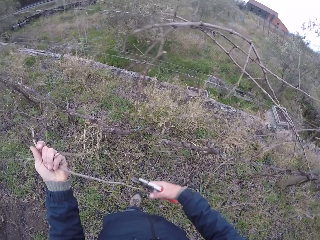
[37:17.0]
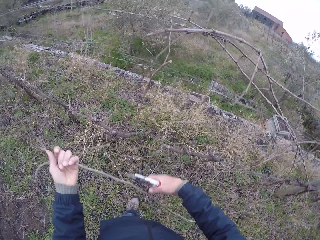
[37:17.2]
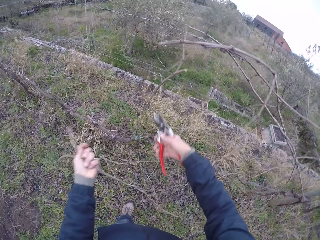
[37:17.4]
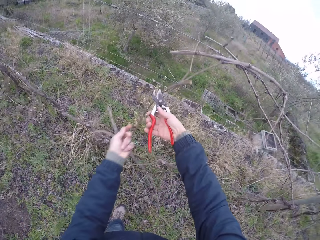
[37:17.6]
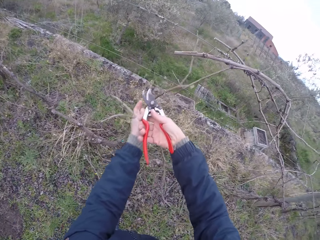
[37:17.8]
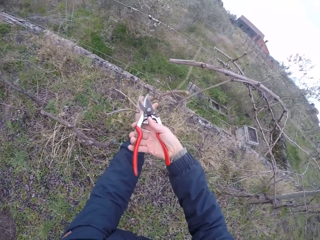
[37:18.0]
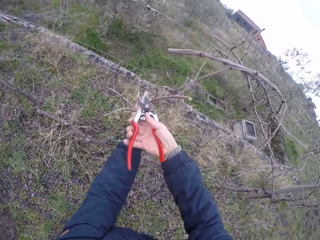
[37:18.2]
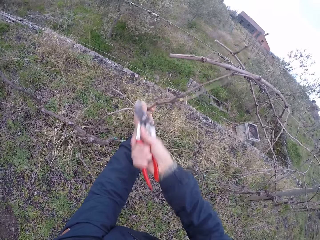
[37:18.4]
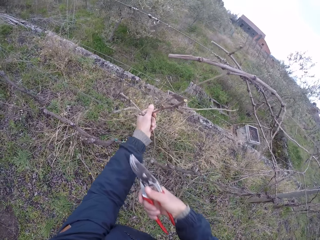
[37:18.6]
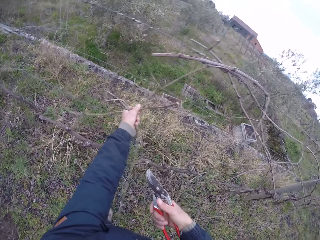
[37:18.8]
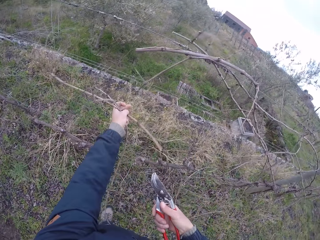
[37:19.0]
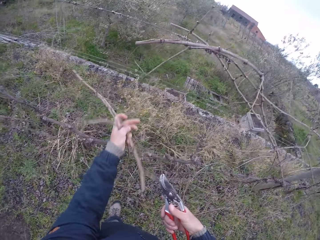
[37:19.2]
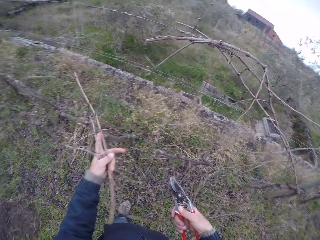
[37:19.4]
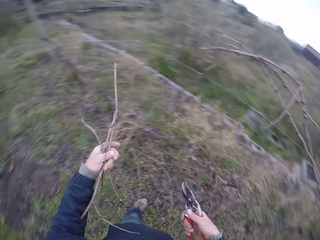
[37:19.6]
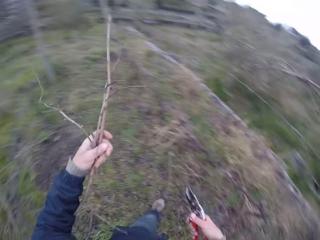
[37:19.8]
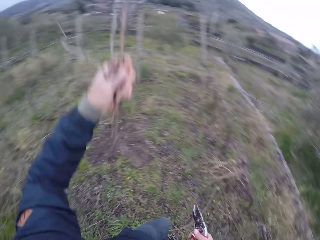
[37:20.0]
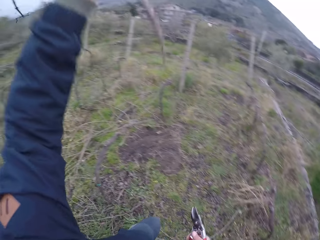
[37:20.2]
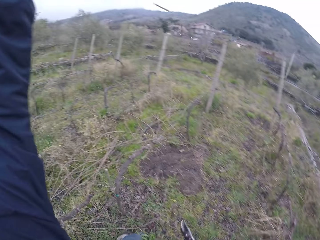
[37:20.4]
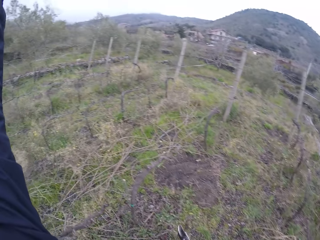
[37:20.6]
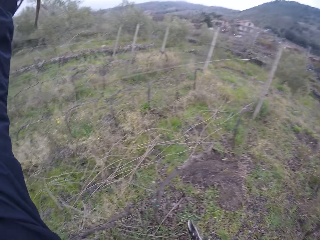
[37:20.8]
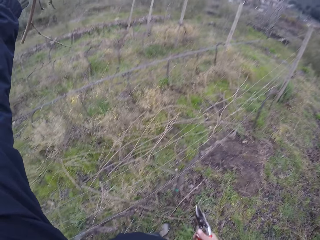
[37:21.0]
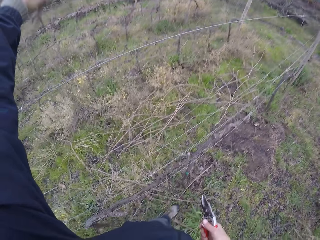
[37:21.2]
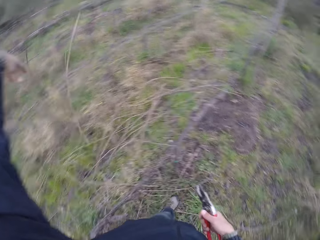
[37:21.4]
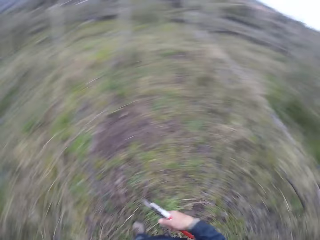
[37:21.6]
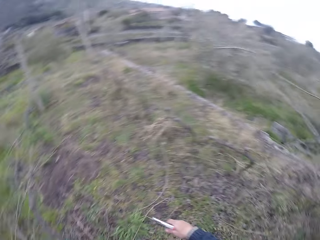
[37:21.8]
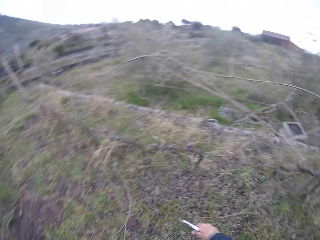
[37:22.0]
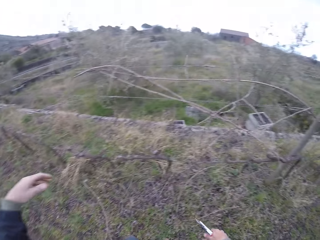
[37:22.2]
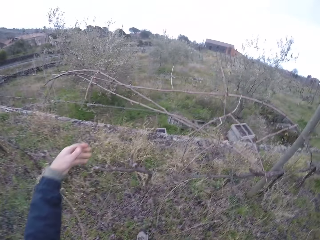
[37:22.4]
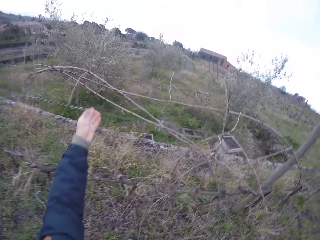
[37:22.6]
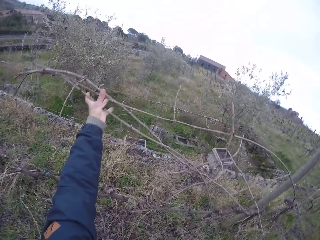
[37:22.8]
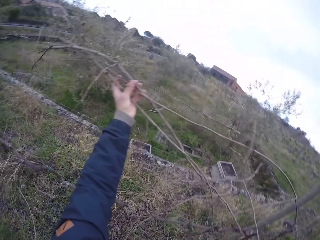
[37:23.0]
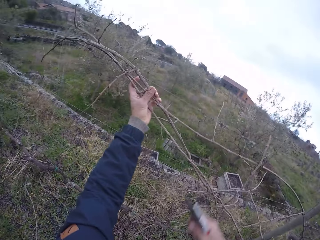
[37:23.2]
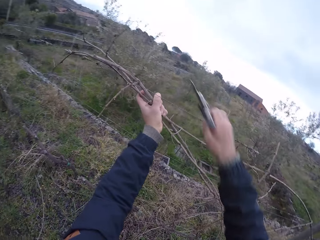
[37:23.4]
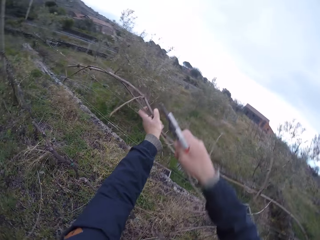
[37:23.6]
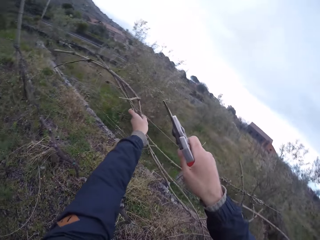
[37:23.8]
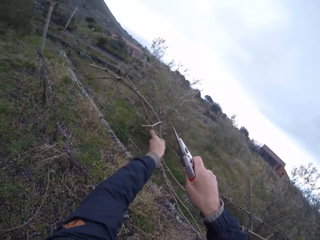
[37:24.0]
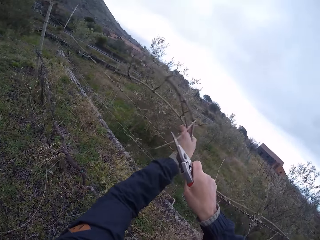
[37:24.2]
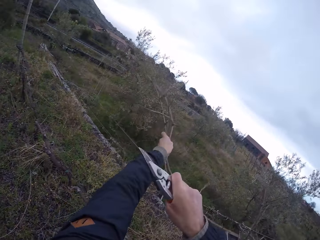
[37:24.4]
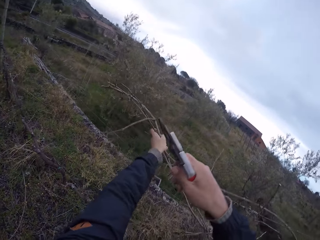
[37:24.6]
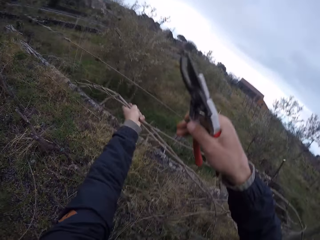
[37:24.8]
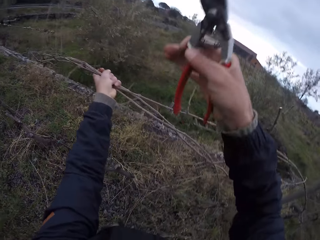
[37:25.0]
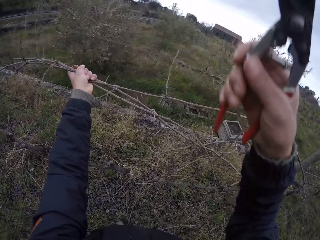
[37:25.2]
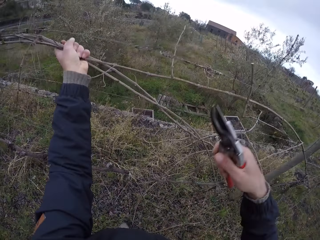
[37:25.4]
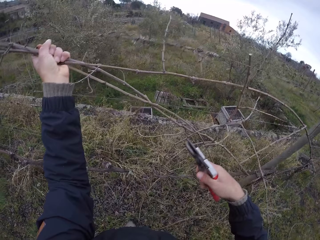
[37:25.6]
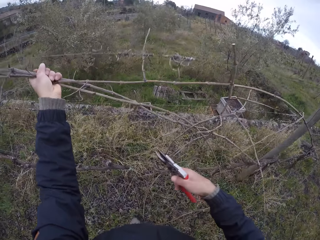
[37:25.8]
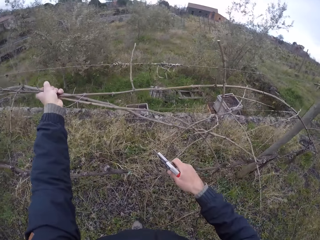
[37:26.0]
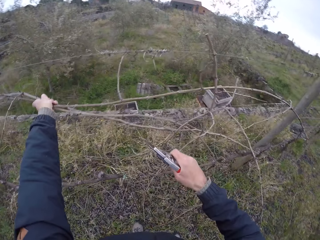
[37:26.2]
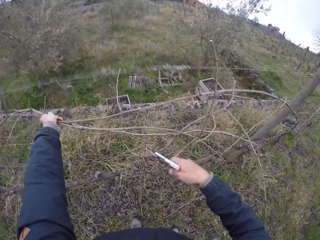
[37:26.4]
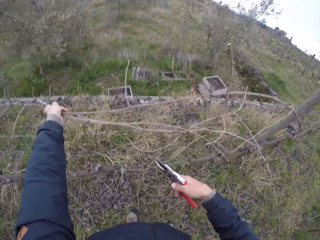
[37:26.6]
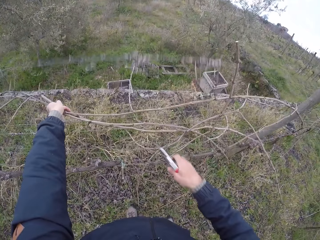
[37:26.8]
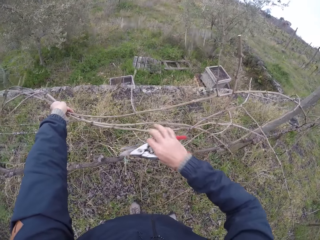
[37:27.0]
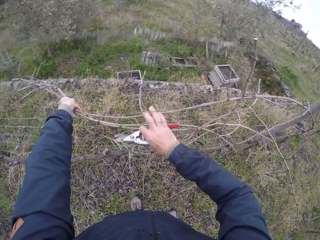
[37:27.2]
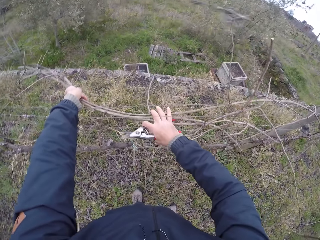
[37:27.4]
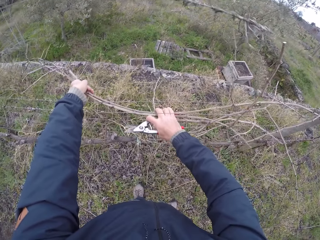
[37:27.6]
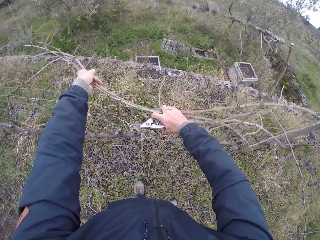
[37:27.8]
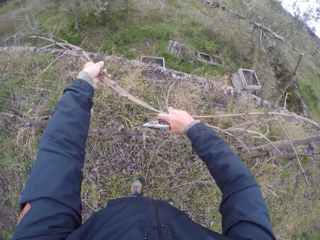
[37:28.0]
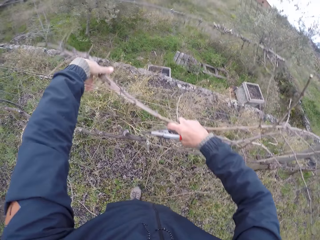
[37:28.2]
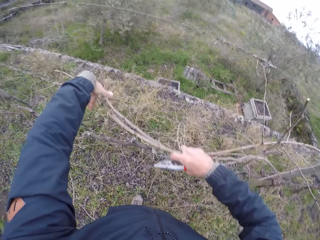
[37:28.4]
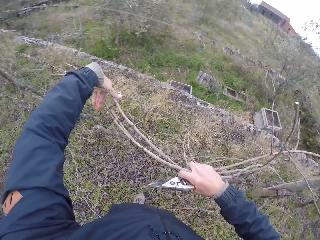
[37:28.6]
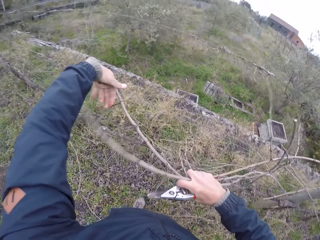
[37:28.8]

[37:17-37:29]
The camera wearer touches a dry stem in his left hand with his right hand. He holds a dry stem on the barbed wire fence with his left hand. He cuts the dry stems in his left hand with a pruner or scissors in his right hand. He throws the dry stem over the barbed wire fence with his left hand. He drags some dry stems from the barbed wire fence with his left hand. He pulls a barbed wire on the barbed wire fence with his right hand. He cuts branches with the scissors. He drags the dry stems with his left hand.

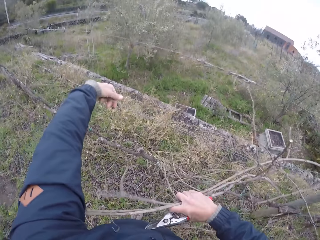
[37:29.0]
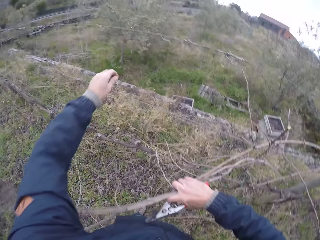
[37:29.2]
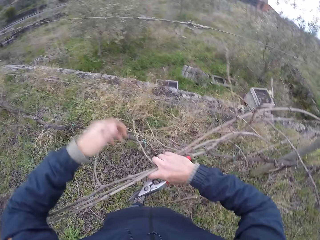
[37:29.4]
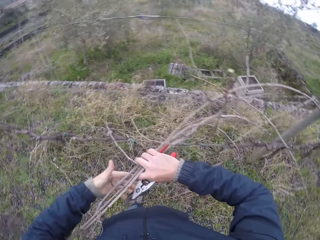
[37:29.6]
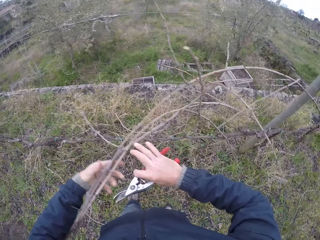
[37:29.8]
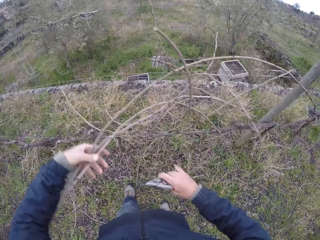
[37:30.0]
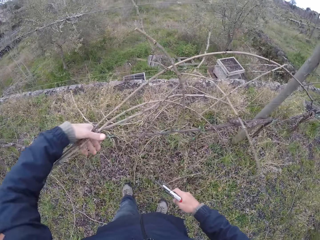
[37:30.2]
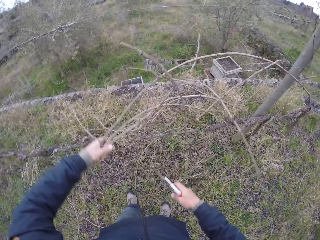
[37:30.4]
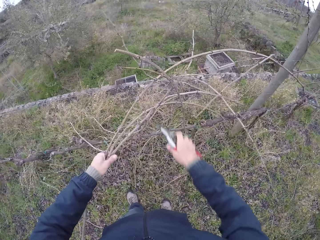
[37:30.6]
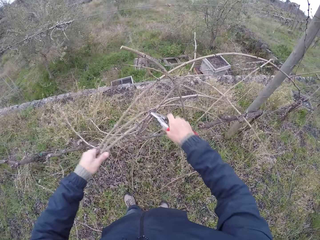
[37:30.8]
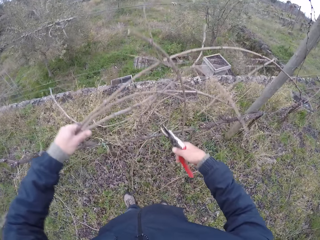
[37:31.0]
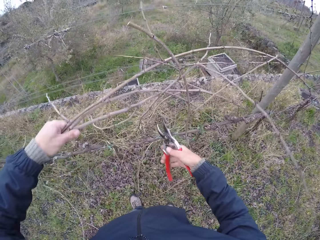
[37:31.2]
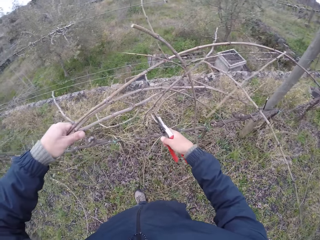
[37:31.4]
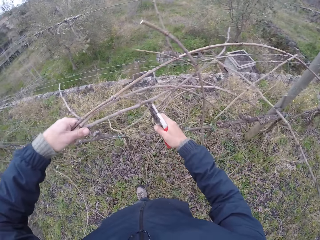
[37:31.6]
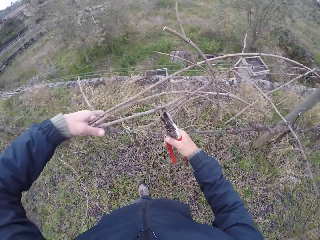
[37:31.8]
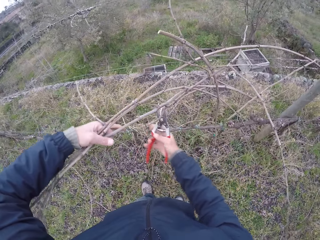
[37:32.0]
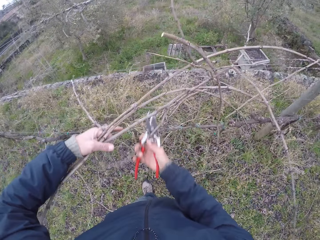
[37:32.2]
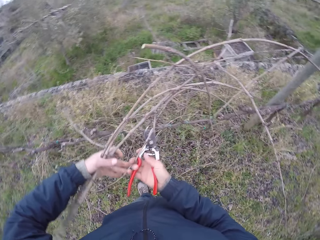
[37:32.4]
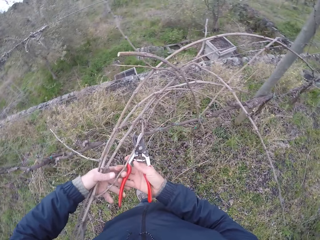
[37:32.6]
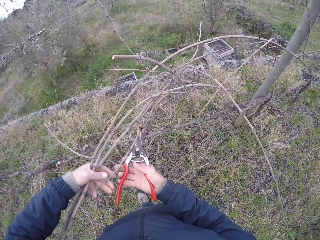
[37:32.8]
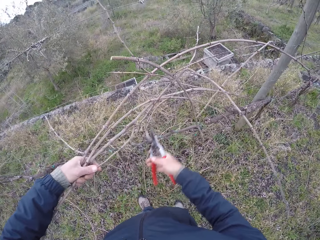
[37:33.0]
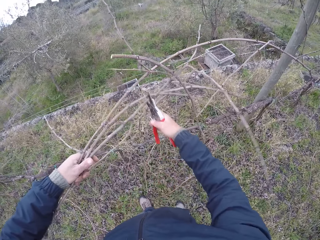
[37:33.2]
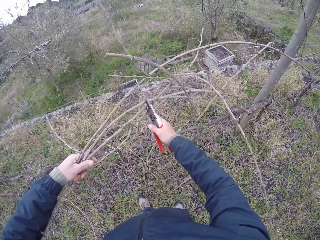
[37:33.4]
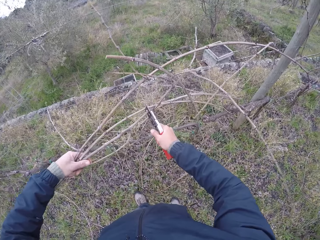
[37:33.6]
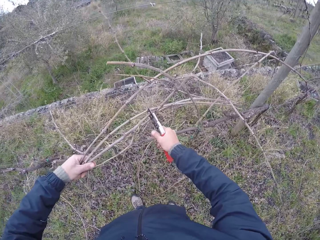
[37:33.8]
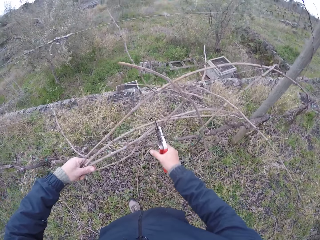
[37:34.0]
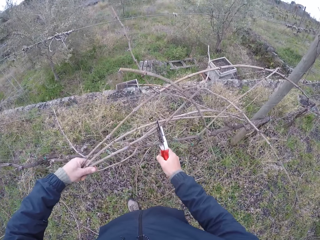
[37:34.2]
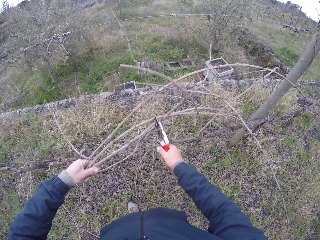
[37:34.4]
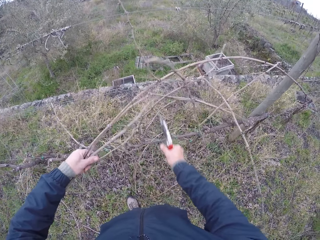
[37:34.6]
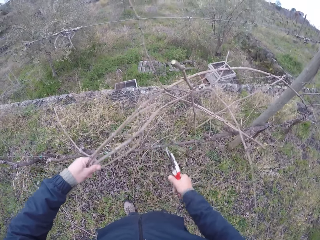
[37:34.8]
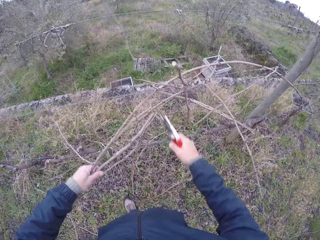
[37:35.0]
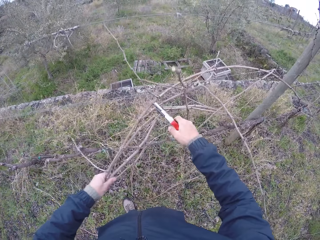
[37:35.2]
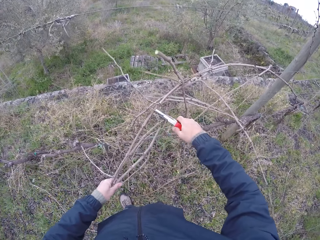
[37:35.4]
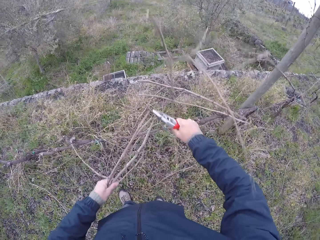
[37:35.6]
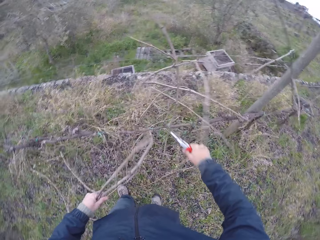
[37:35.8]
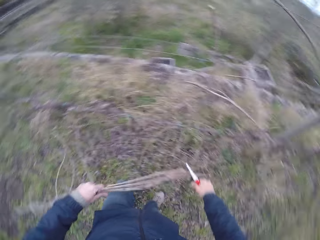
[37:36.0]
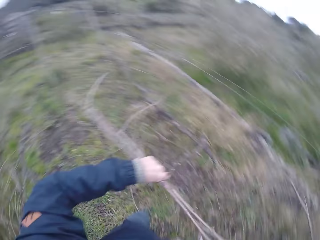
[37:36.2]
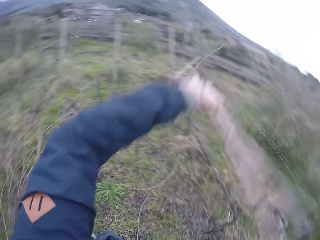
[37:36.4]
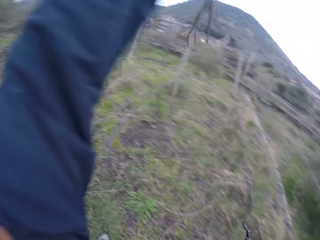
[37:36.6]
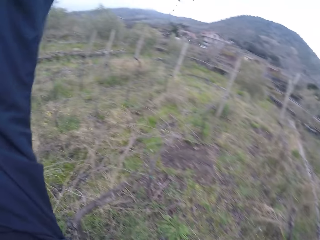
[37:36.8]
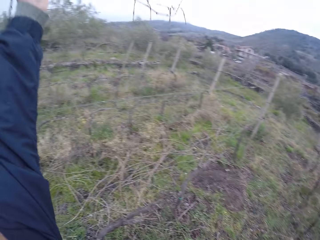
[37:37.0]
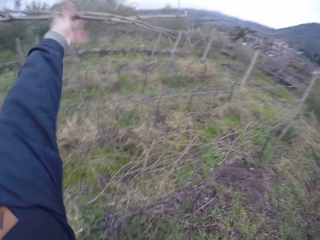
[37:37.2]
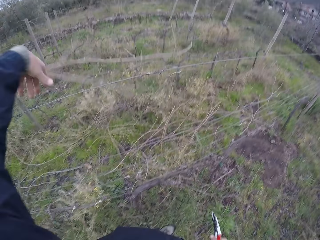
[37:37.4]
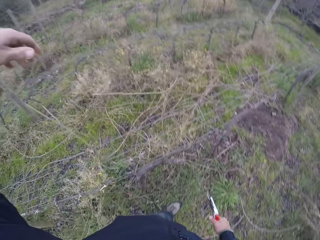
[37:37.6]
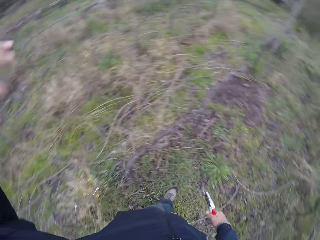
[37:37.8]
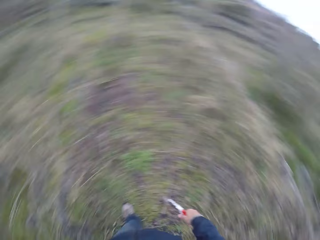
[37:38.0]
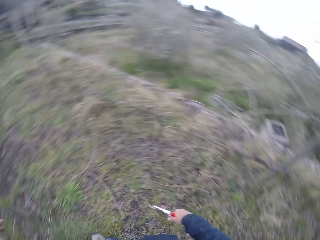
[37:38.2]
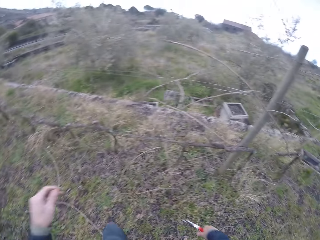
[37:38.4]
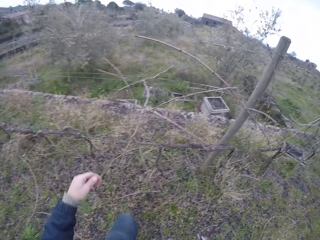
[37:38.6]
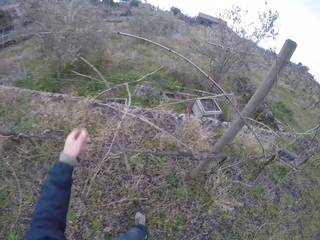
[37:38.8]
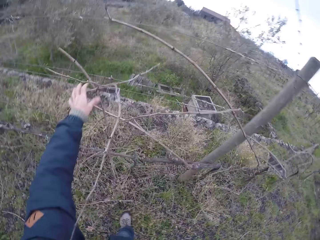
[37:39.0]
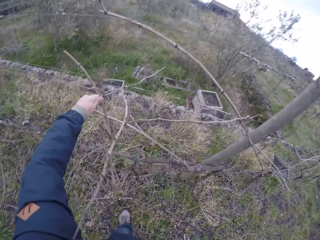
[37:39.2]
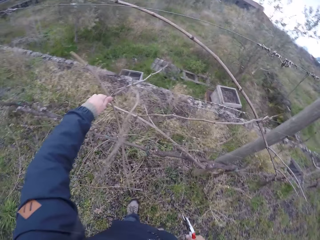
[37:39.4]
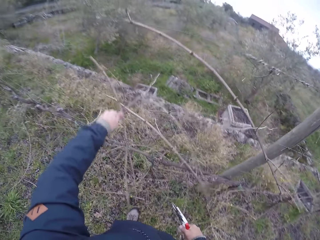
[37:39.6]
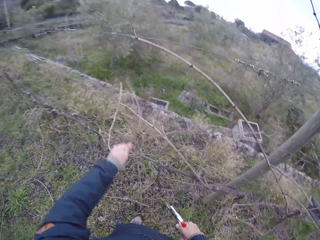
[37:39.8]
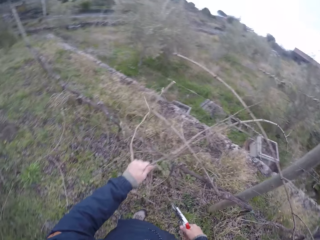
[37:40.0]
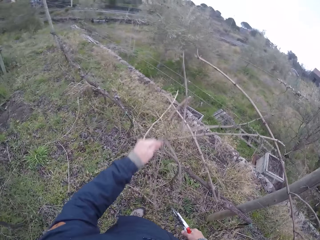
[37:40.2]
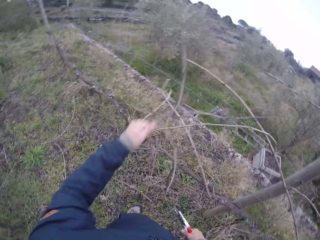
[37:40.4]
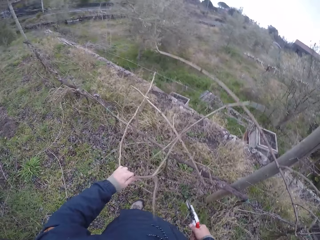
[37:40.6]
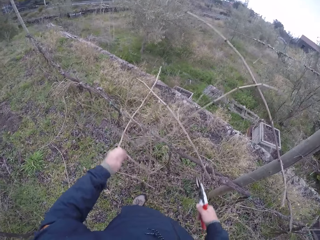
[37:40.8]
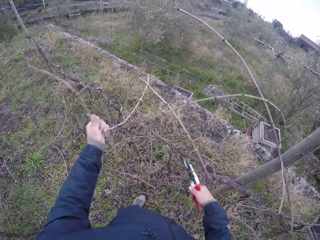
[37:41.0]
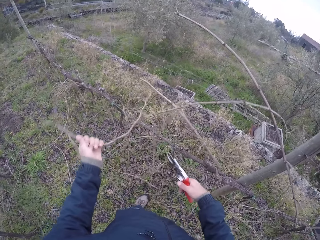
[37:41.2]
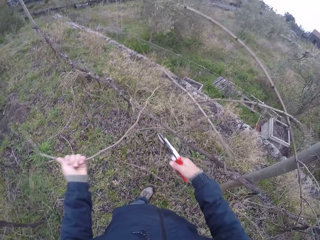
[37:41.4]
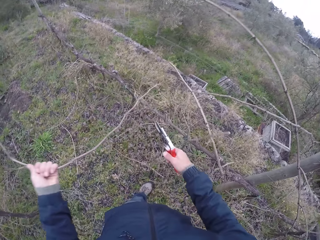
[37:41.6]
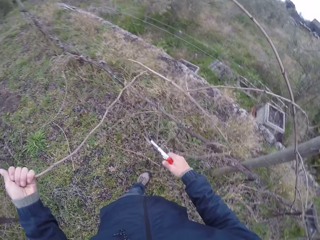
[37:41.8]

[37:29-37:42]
The camera wearer passes the dry stems or branches from his right hand into his left hand. He cuts the dry stems in his left hand with a pruner or scissors in his right hand. He cuts the branches with the scissors again. He throws the dry stems over the barbed wire fence with his left hand. He drags a dry stem from the barbed wire fence with his left hand. He picks the branches.
